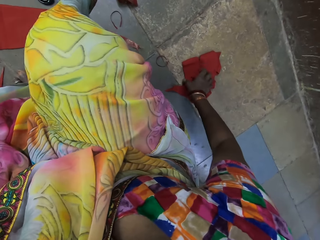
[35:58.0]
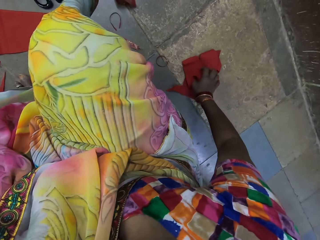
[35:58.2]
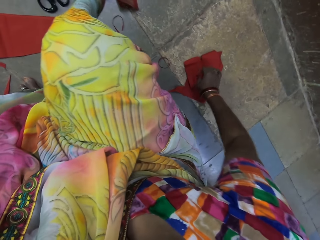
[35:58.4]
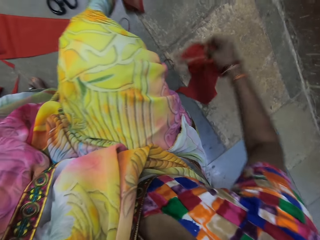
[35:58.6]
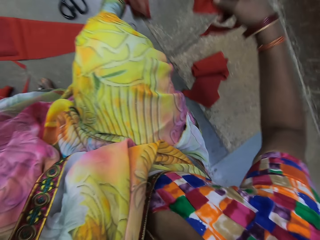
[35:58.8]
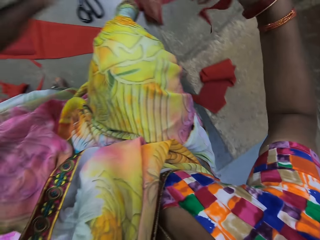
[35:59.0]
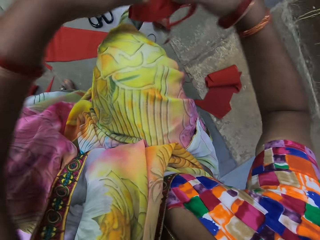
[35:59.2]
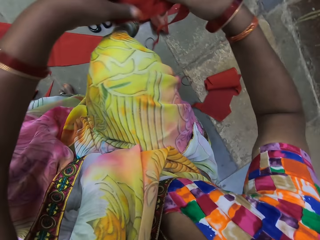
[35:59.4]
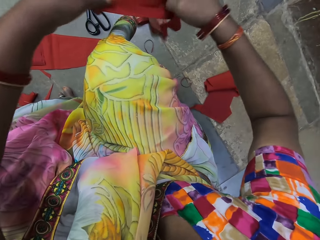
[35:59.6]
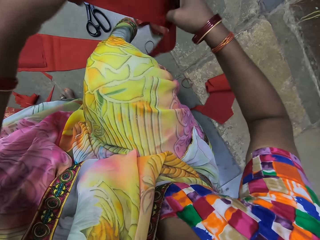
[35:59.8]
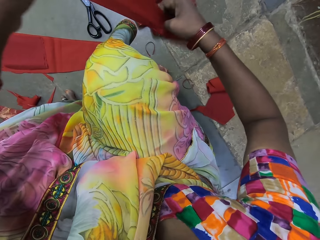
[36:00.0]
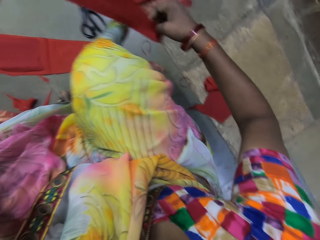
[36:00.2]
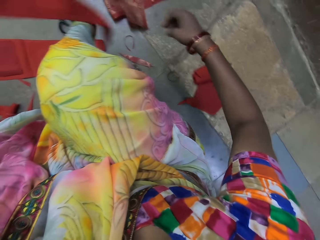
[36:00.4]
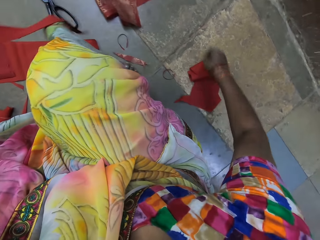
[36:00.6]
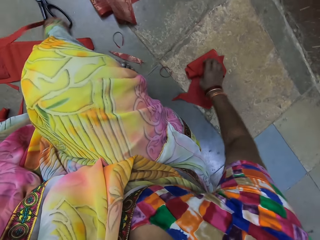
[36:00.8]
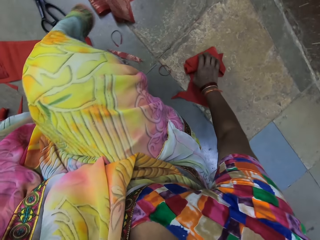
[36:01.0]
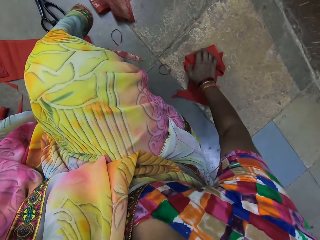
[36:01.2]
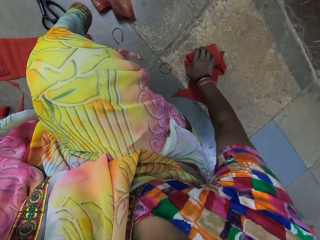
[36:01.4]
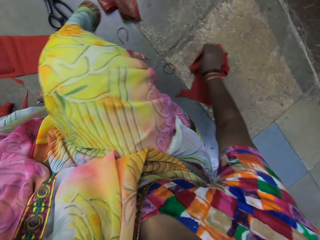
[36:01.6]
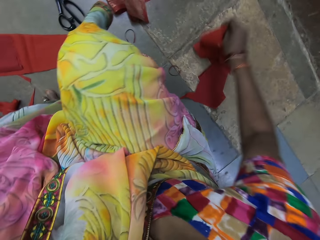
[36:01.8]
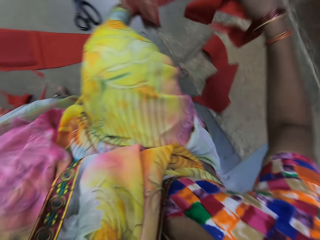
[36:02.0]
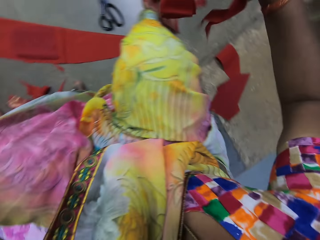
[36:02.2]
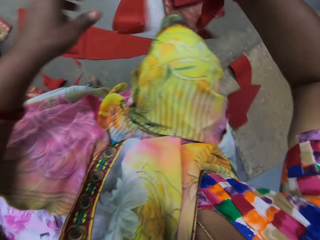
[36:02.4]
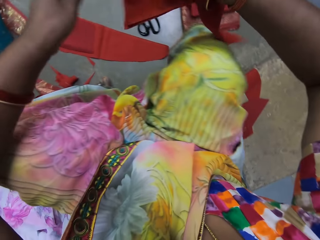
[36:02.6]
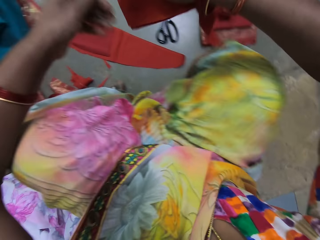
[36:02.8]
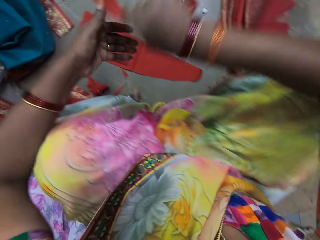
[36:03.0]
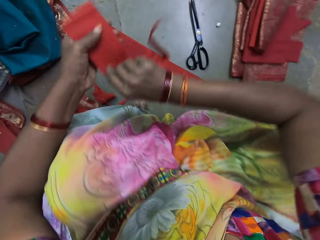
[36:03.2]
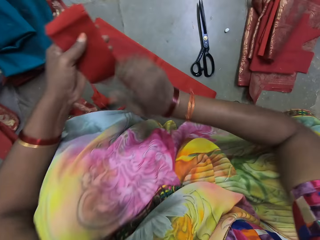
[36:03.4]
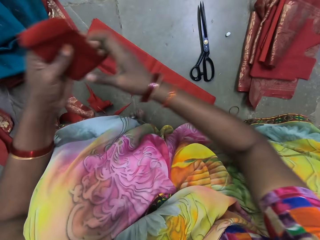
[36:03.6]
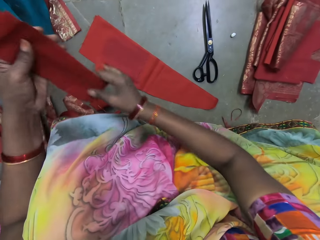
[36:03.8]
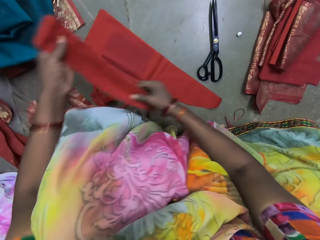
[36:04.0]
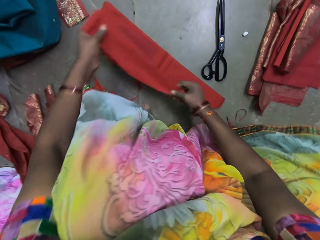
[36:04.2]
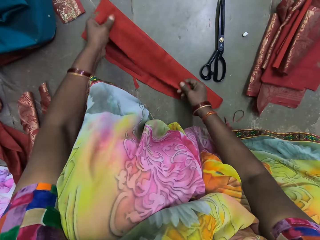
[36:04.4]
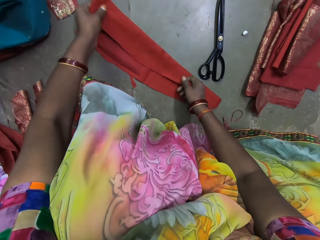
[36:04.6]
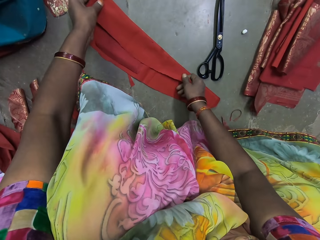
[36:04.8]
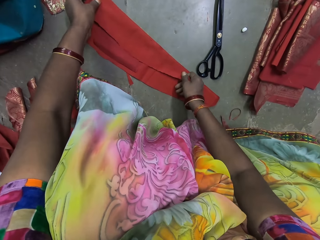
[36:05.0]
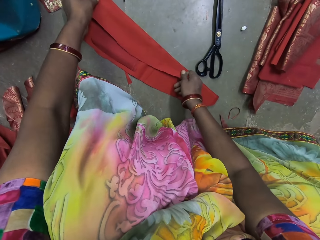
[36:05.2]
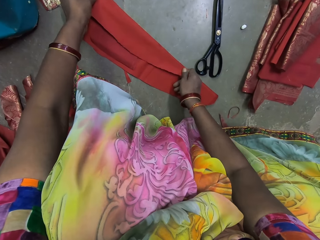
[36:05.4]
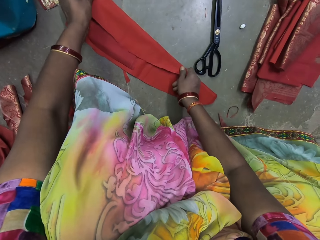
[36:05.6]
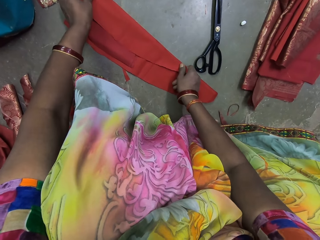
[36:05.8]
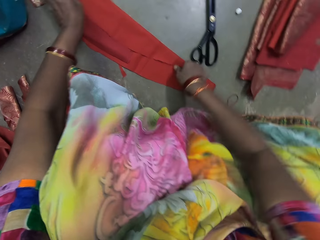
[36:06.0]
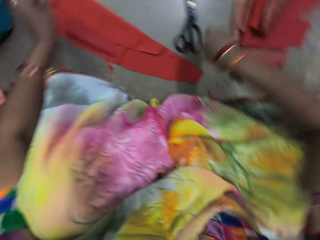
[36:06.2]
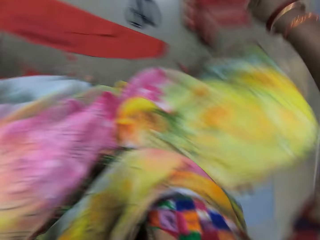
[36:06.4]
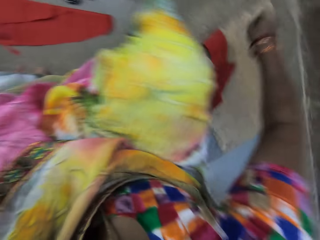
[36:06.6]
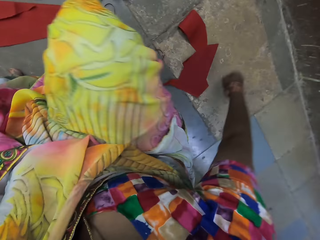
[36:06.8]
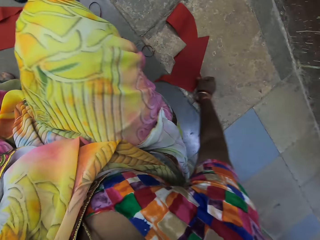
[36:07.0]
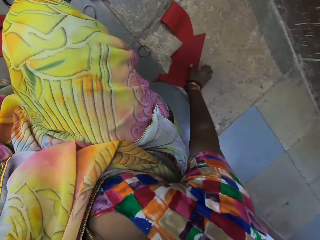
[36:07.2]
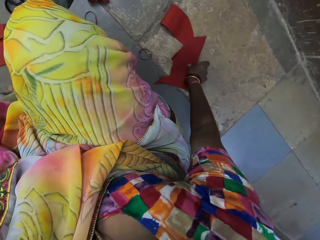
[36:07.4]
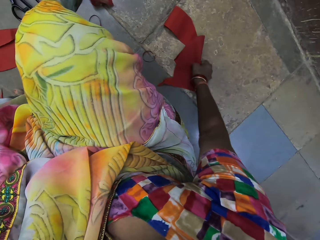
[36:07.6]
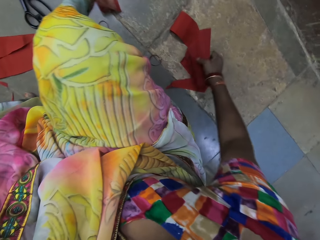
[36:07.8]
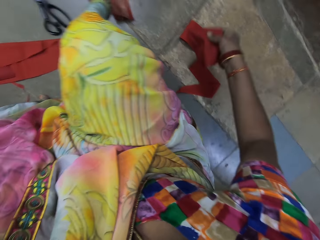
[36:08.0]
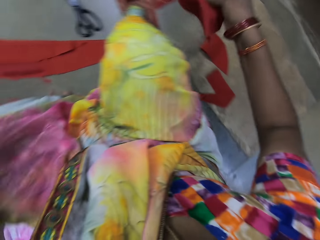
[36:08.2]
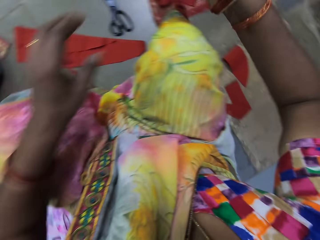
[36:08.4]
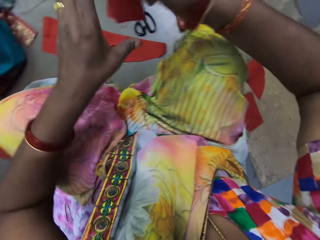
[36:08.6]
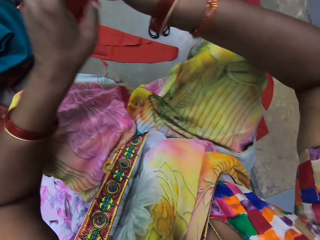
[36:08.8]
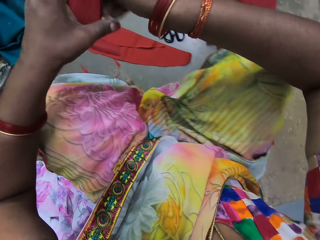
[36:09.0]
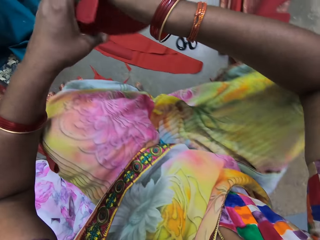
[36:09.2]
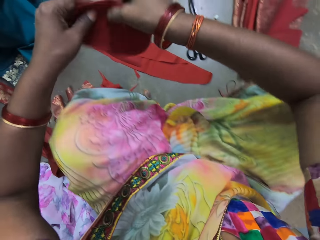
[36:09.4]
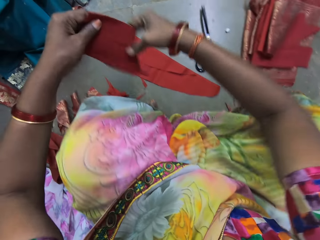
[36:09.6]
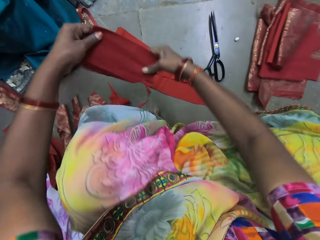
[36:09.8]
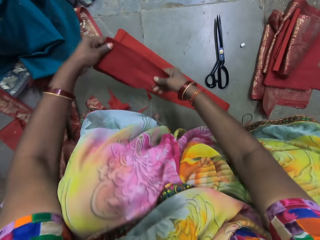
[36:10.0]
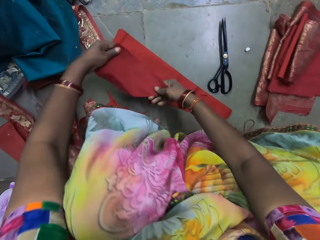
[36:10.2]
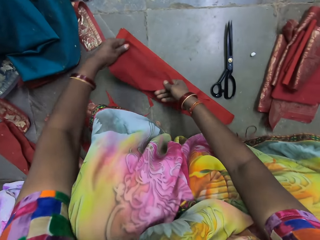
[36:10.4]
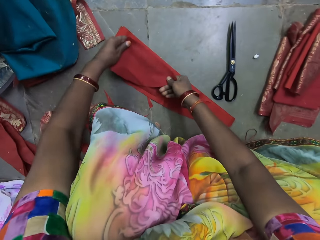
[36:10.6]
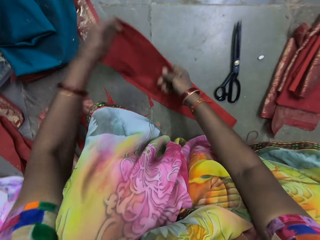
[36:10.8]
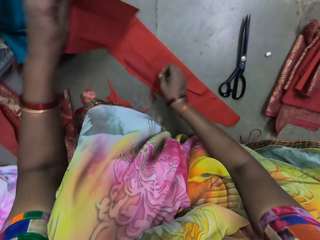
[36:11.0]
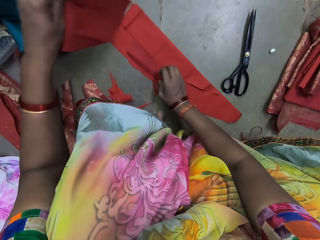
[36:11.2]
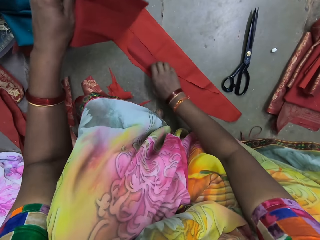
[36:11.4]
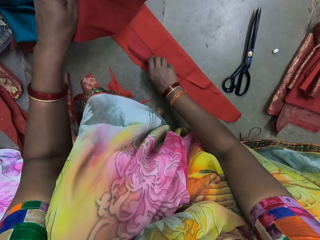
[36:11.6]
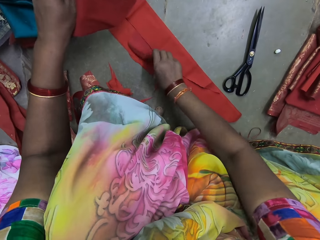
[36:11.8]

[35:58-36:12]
The camera wearer picks up a linen from the floor with her right hand. She holds the linen with her hands. She moves her right hand down the linen in her left hand. She picks up a linen from the floor with her right hand. She places the linen on her left hand with her right hand. She holds the linen with her hands. She places the linen on the linen on the floor with her hands. She picks up a linen from the floor with her right hand. She holds the linen with her hands.

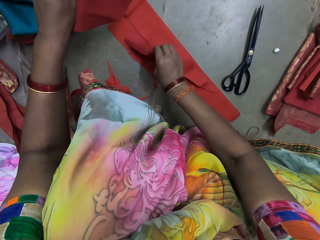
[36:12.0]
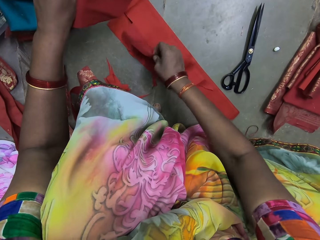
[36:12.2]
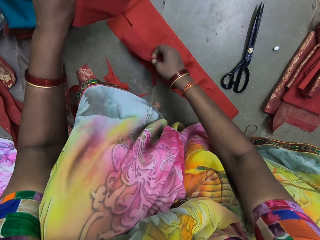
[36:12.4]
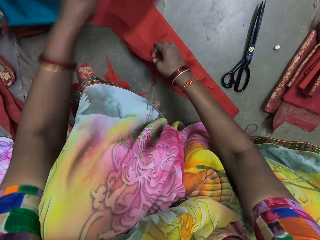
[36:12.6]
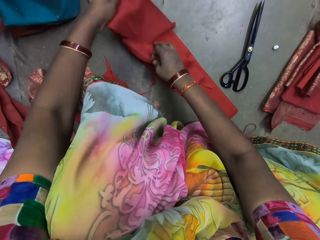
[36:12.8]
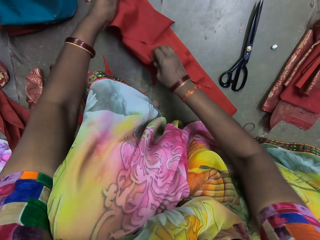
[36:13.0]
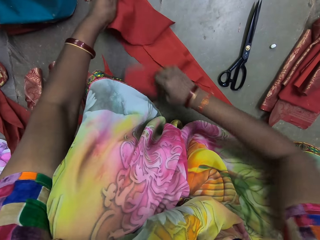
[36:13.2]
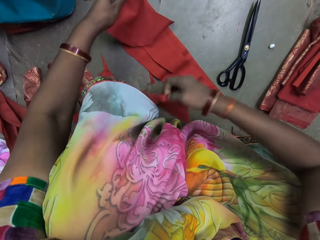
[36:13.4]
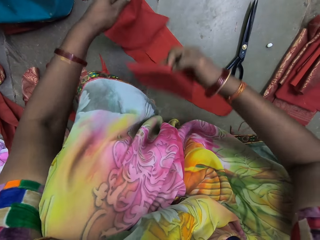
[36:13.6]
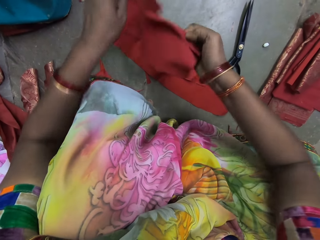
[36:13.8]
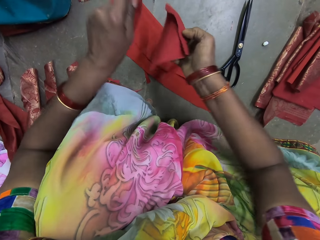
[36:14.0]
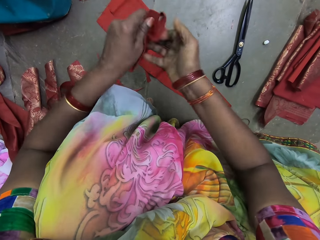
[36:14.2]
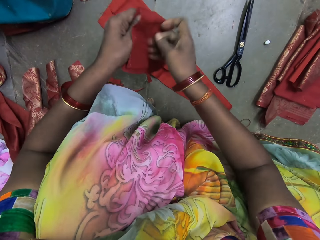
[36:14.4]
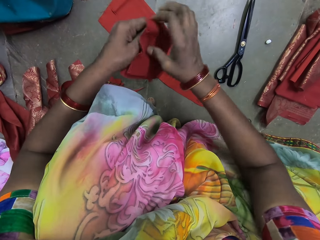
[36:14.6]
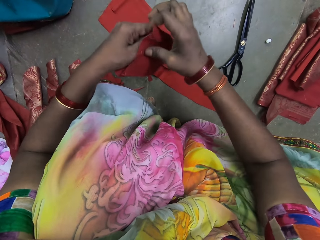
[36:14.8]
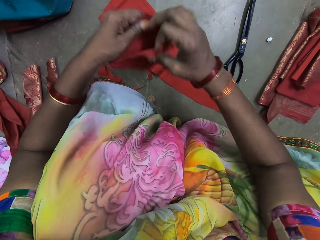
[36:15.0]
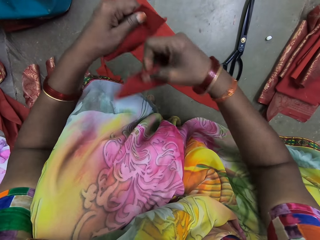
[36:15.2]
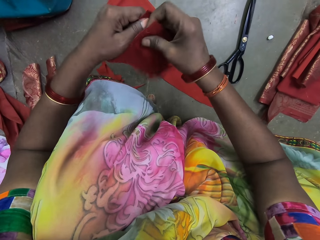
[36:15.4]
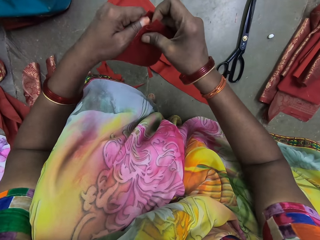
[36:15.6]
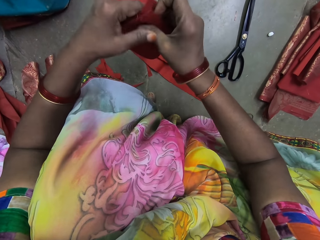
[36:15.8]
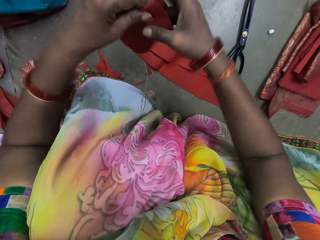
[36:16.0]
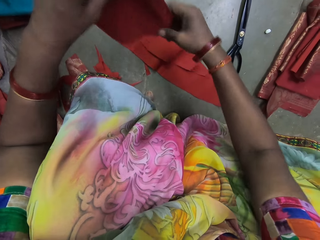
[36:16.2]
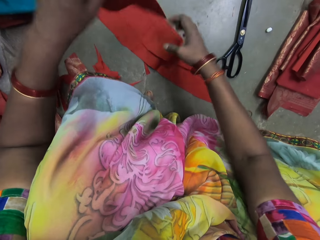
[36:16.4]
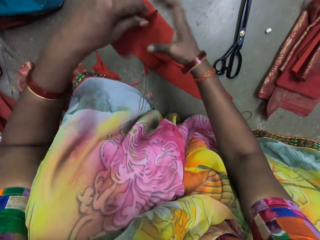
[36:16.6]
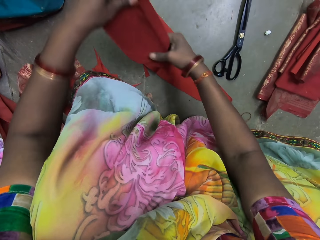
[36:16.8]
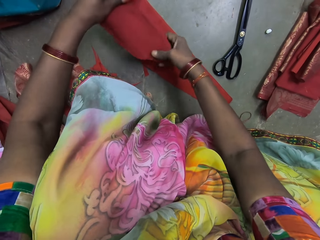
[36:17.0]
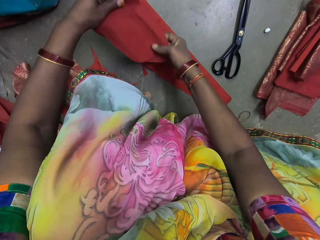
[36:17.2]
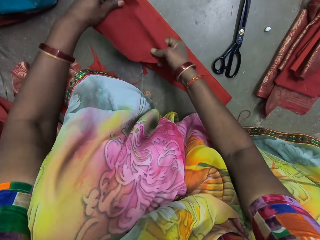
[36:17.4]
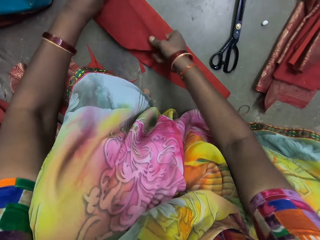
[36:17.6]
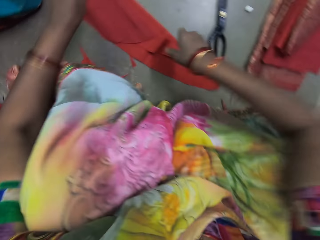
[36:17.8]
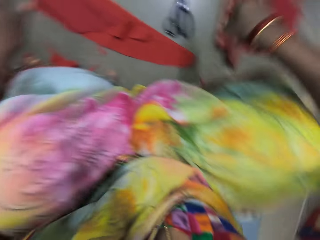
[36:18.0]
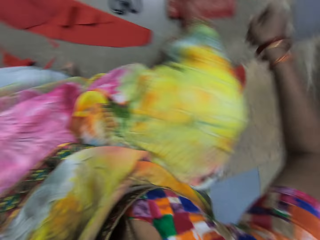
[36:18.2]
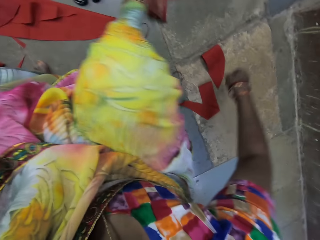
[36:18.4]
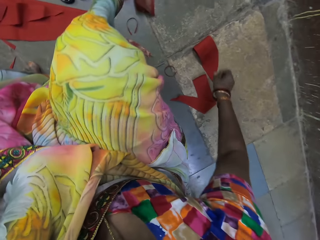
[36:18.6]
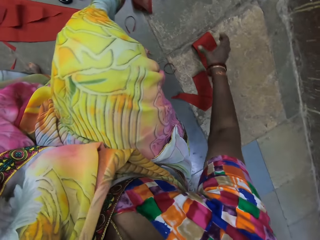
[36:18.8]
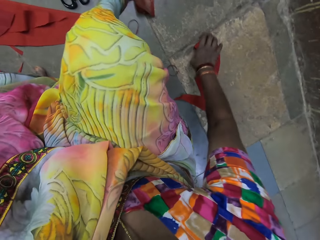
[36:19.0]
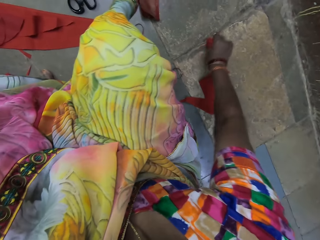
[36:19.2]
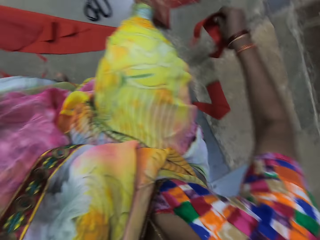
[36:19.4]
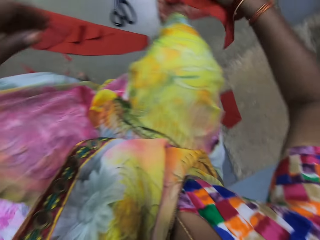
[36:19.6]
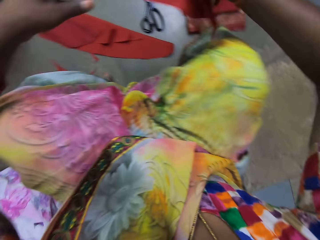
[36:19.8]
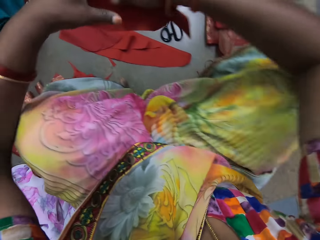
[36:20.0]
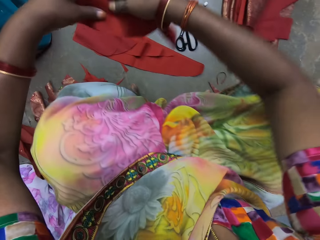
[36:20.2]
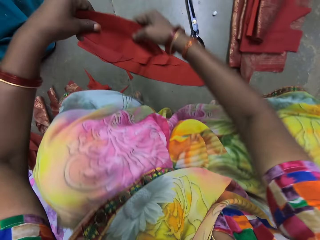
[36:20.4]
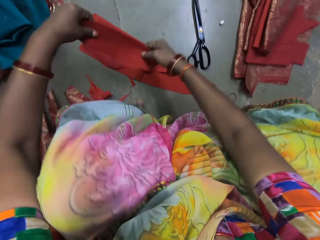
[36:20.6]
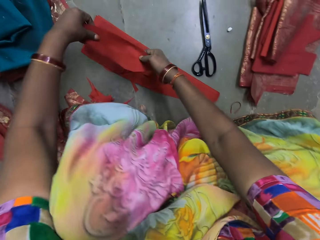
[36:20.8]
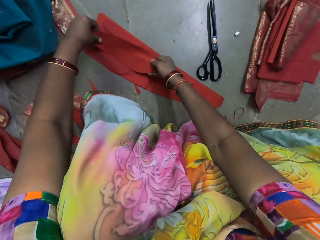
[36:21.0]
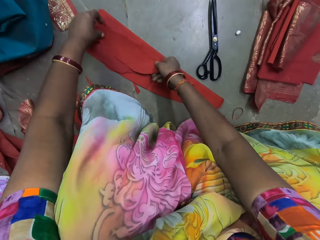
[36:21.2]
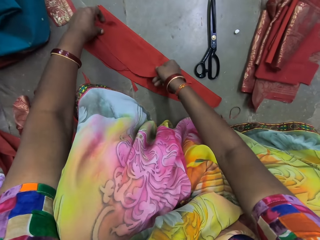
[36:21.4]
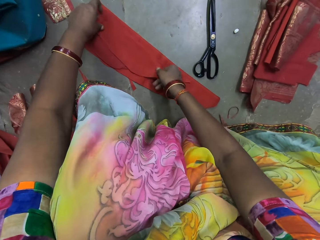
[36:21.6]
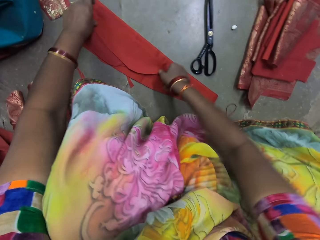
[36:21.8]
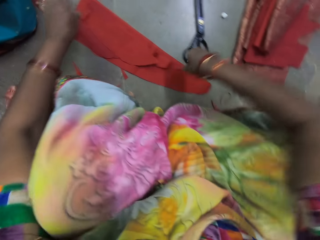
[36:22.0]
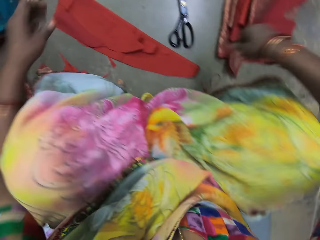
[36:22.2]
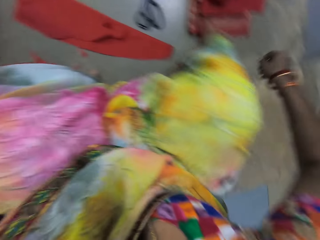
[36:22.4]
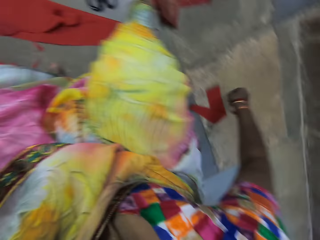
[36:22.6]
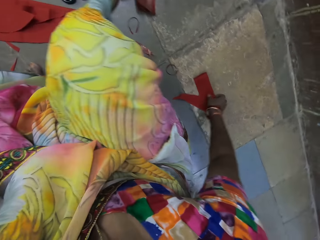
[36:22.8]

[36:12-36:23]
The camera wearer picks the short linen from the linen with her right hand. She arranges the short linen in her right hand with the linen in her left hand. She aligns the cloth. She drops the cloth in both hands on the cloths on the floor and lowers the cloths to the floor. She turns. She takes a cloth from the floor with her right hand. She lifts the cloth, holds the cloth with both hands, and aligns the cloth. She drops the cloth in both hands on the cloths on the floor. She turns.
